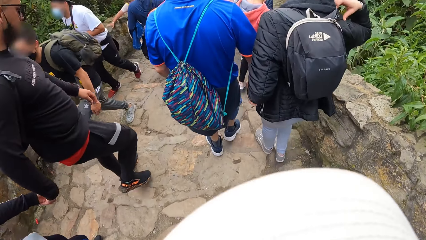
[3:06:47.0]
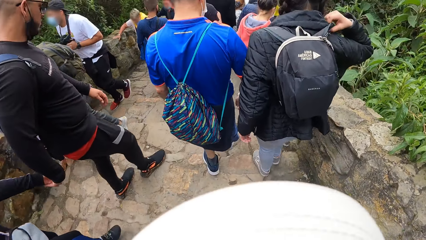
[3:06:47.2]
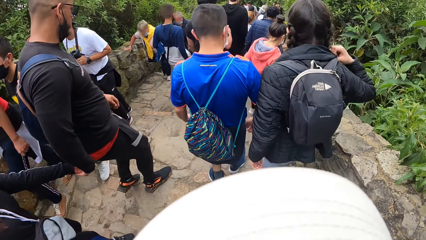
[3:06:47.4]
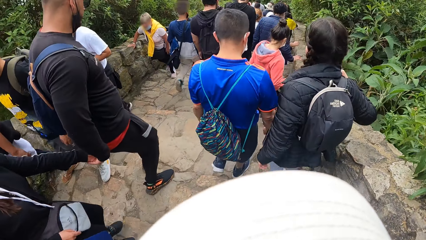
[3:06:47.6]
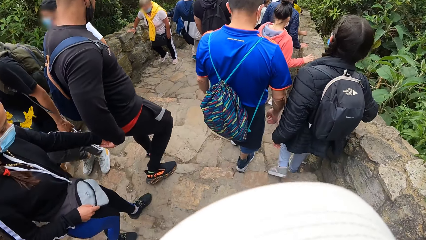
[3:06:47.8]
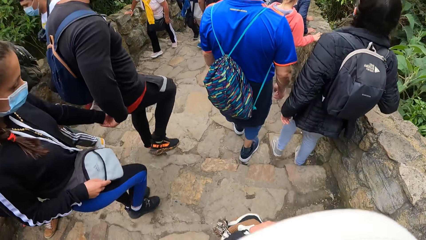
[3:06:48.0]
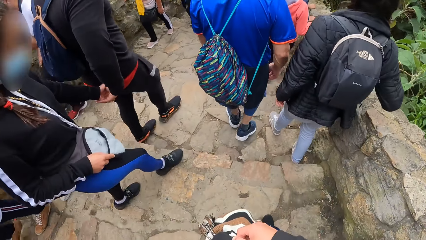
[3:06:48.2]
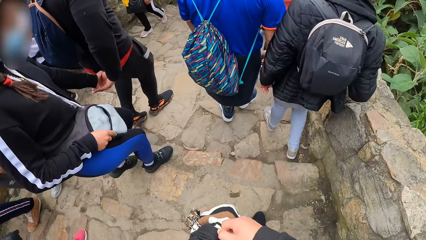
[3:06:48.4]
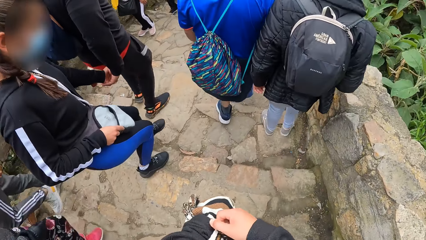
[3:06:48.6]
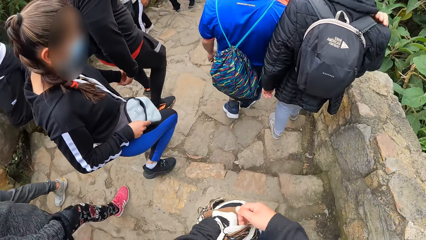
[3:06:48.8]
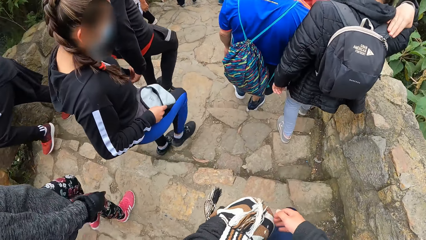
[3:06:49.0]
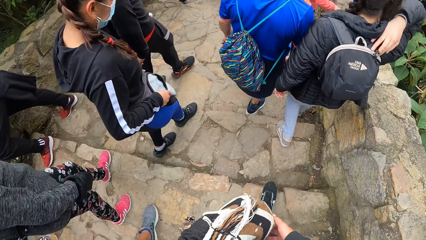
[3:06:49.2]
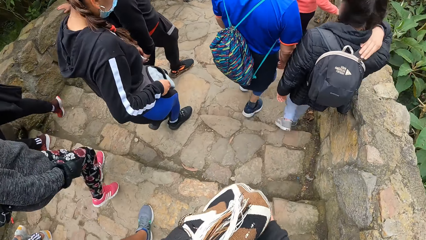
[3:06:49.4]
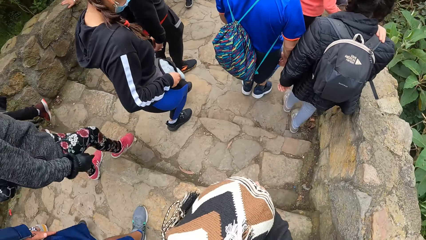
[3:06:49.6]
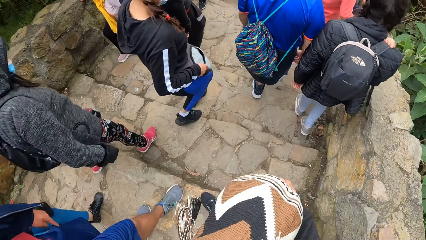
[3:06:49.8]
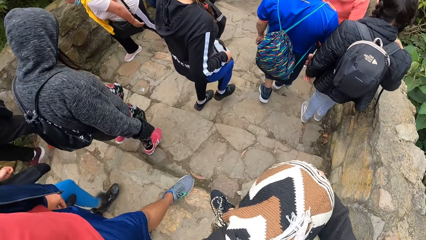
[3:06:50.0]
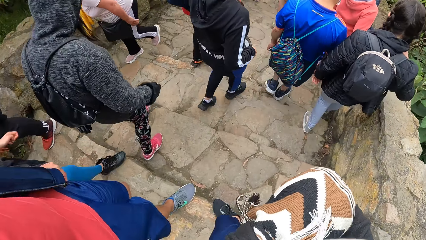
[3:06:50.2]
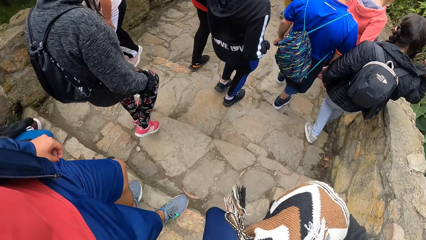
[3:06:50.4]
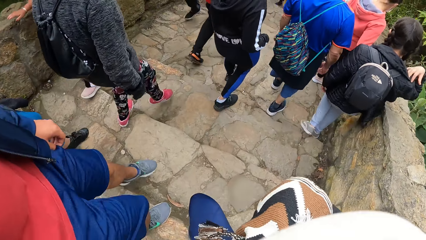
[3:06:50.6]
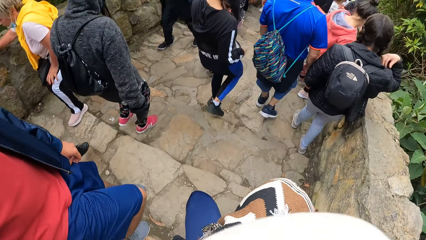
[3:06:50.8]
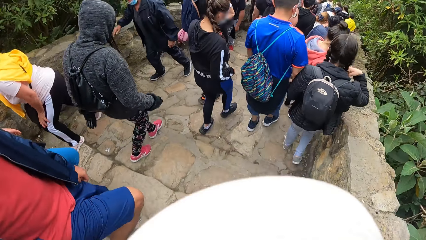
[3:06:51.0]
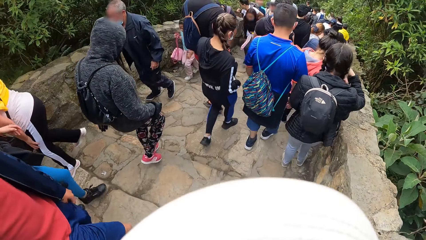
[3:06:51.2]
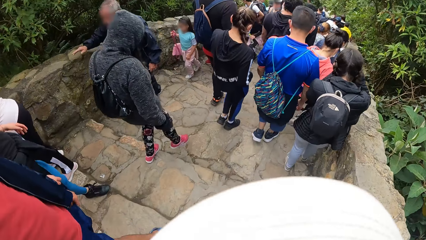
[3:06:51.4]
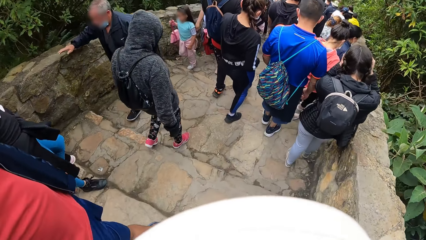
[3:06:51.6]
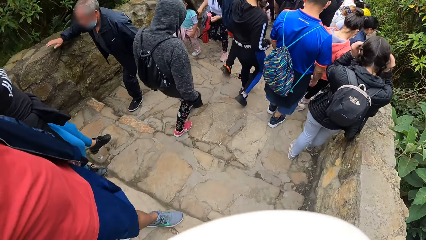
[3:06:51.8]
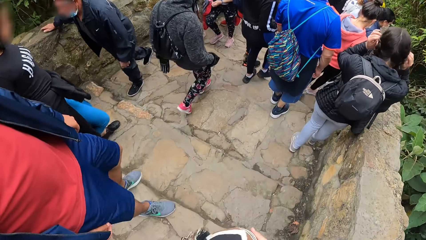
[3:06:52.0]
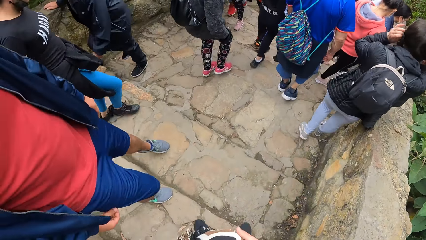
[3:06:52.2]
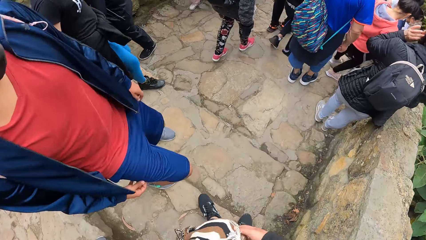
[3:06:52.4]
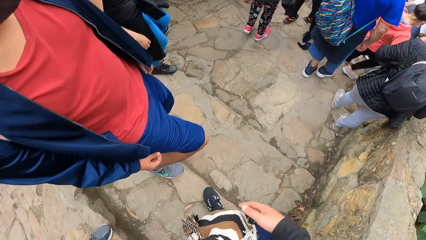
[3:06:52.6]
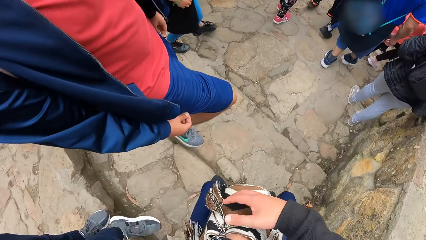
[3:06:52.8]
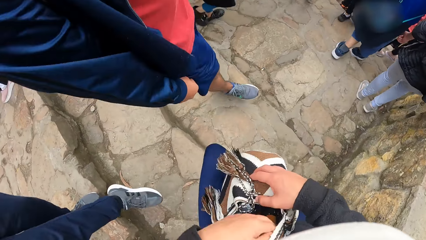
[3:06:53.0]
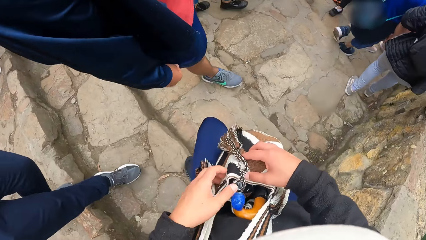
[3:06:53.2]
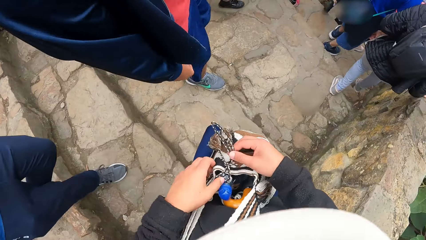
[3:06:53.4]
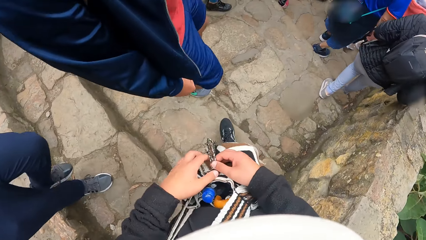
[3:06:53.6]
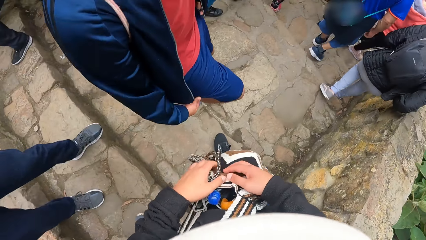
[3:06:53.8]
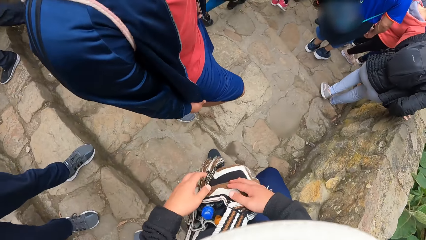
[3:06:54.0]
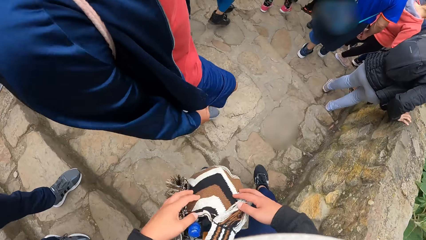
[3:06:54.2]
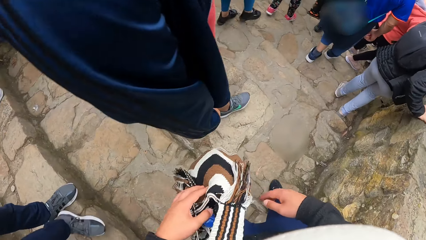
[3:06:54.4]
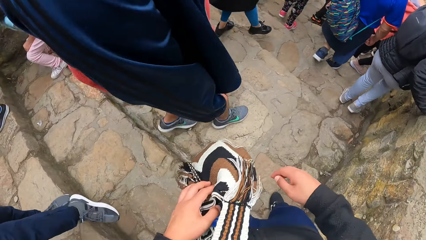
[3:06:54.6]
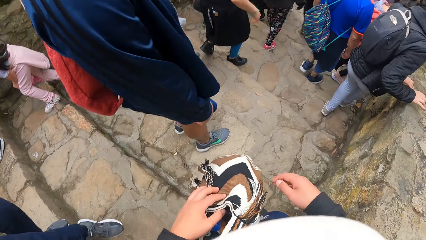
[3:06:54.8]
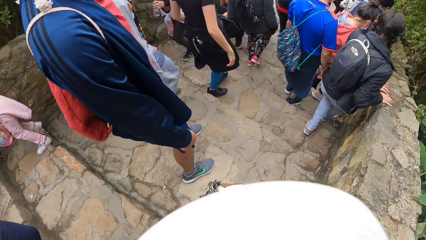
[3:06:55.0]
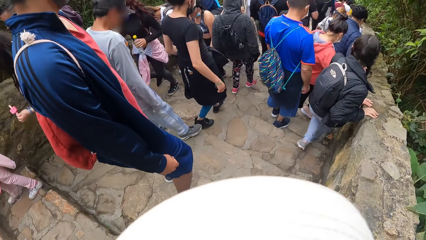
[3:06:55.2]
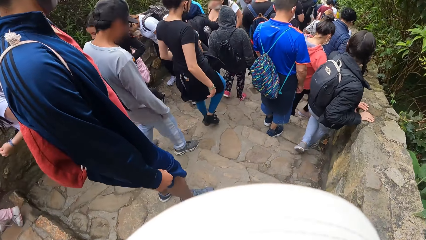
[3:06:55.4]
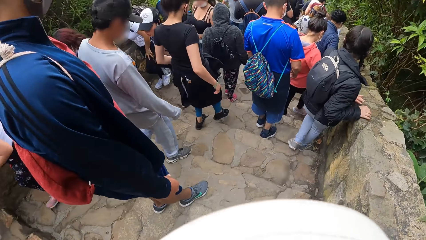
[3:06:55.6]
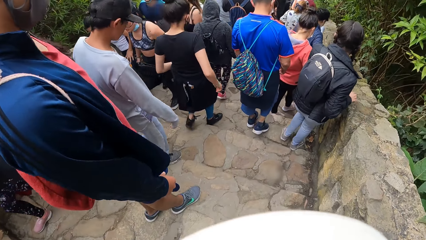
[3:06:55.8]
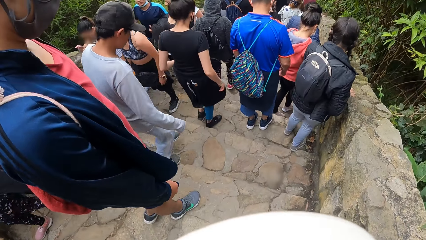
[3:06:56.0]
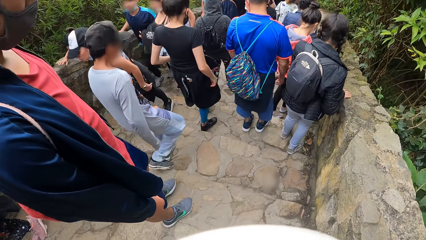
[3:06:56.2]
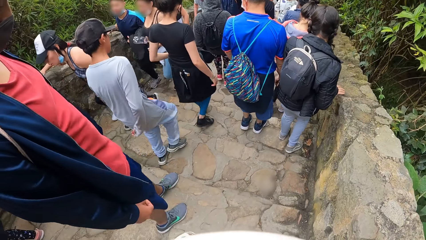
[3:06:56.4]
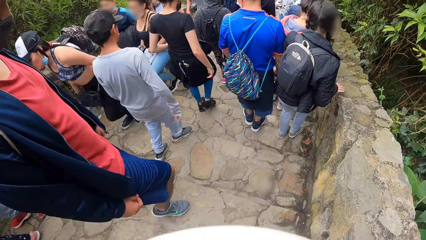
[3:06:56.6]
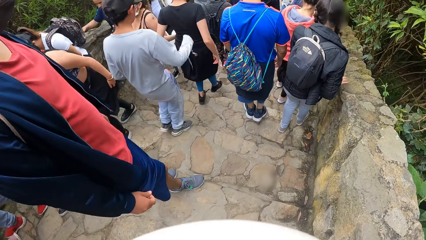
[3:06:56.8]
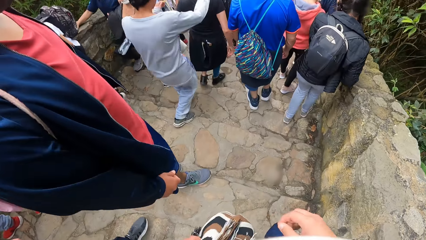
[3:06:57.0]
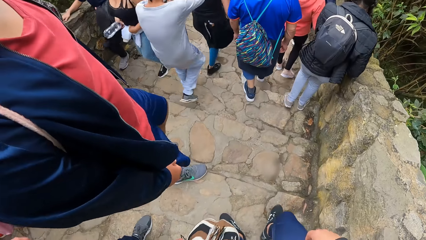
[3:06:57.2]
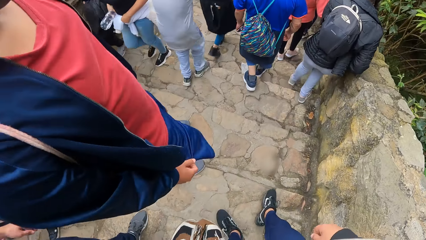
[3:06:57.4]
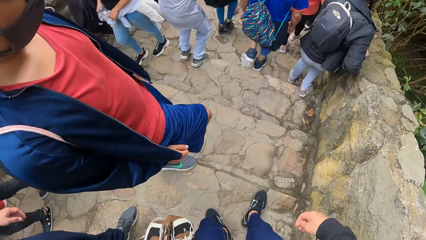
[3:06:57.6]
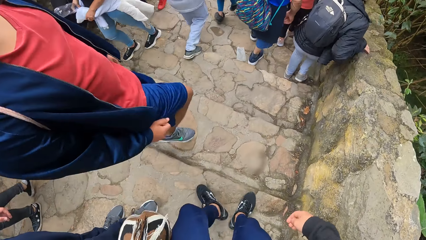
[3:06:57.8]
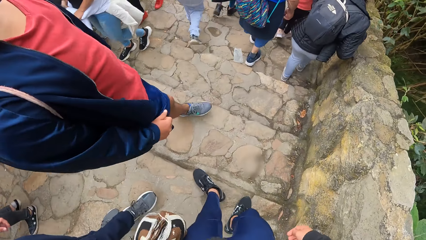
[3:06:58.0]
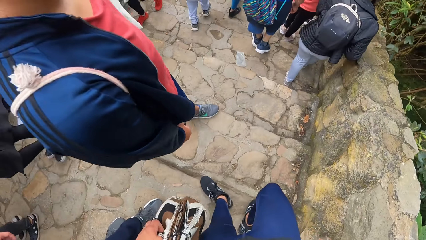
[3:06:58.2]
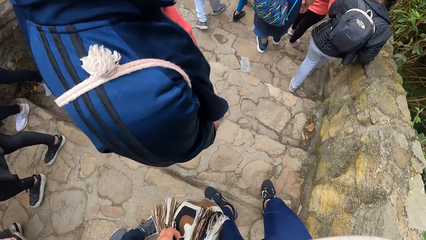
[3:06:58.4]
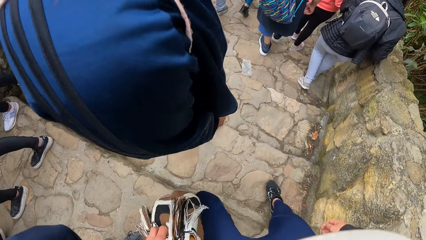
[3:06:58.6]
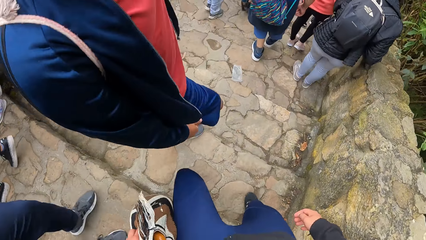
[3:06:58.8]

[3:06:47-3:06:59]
The camera wearer holds the bag with both hands.

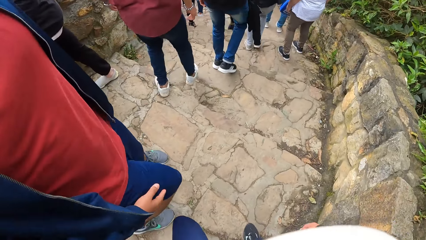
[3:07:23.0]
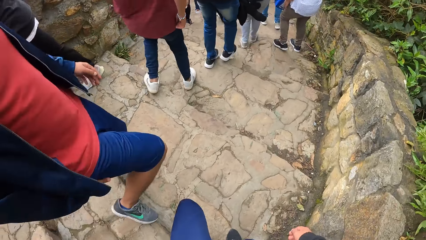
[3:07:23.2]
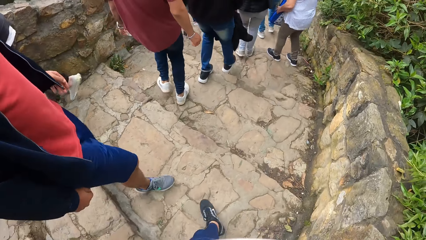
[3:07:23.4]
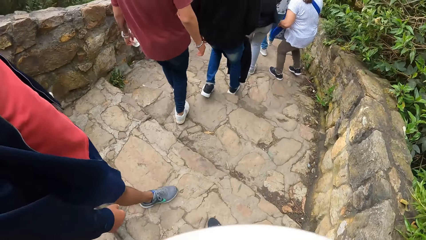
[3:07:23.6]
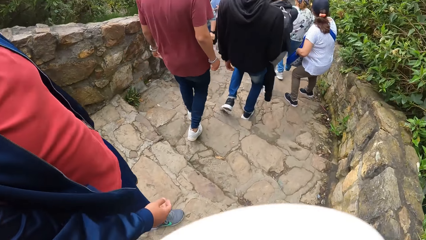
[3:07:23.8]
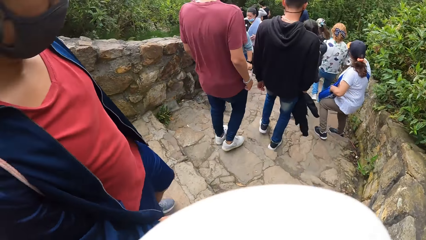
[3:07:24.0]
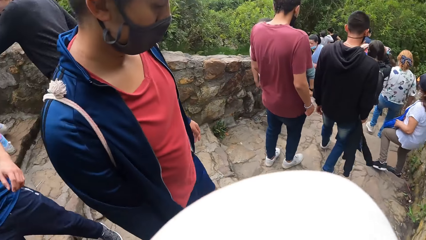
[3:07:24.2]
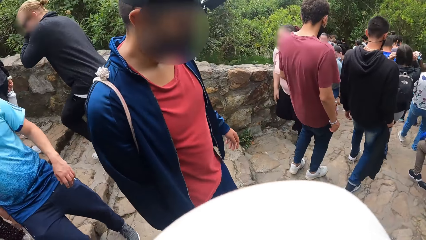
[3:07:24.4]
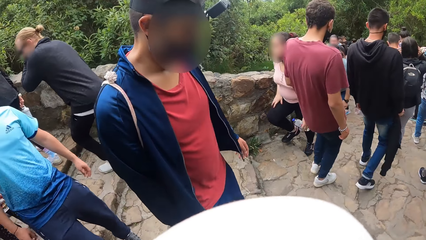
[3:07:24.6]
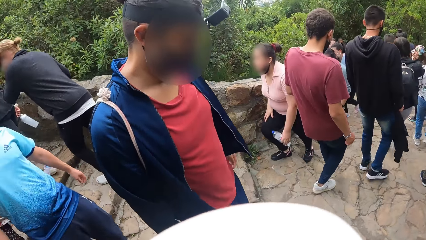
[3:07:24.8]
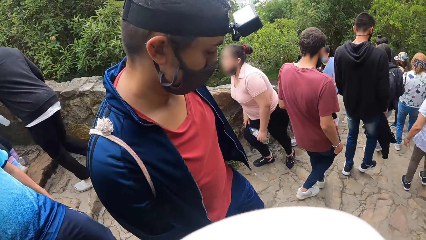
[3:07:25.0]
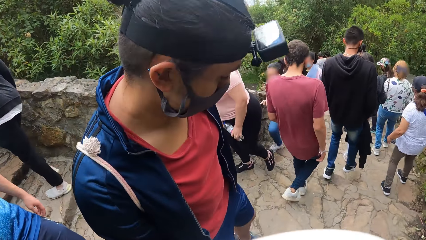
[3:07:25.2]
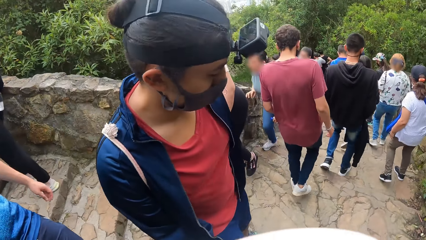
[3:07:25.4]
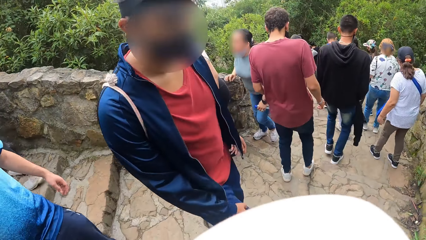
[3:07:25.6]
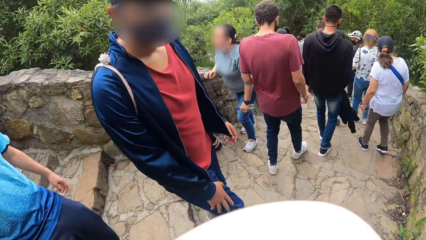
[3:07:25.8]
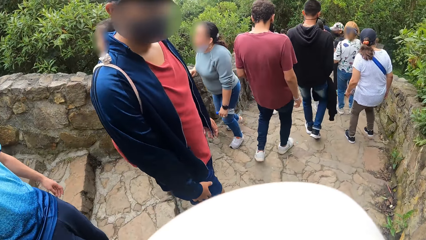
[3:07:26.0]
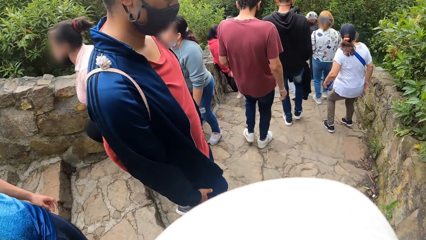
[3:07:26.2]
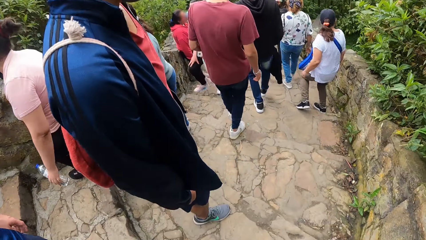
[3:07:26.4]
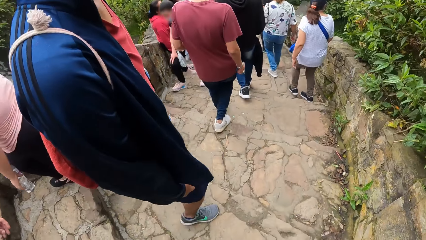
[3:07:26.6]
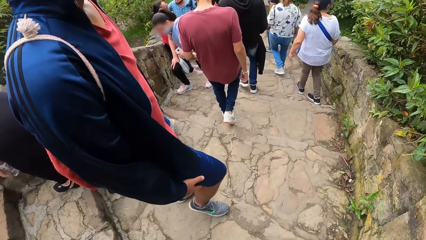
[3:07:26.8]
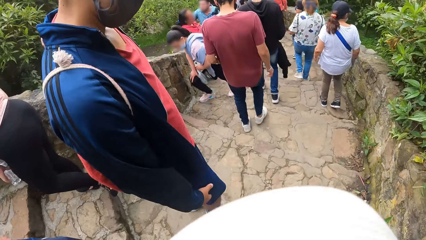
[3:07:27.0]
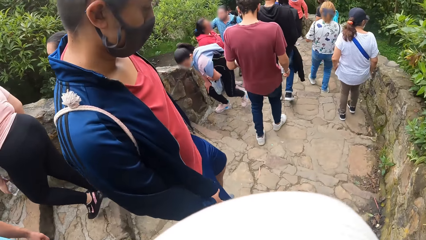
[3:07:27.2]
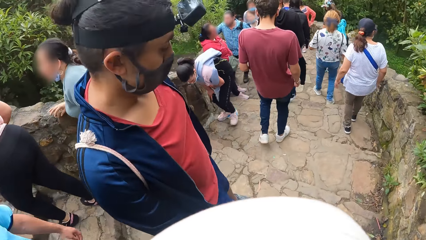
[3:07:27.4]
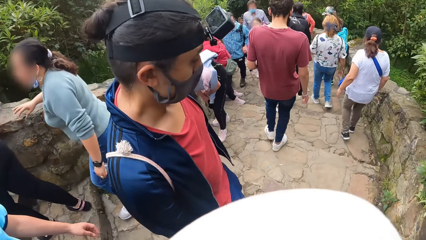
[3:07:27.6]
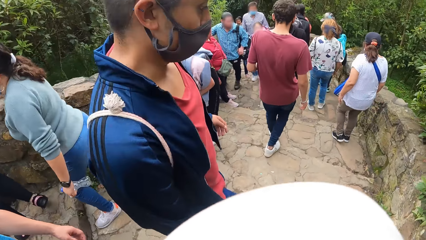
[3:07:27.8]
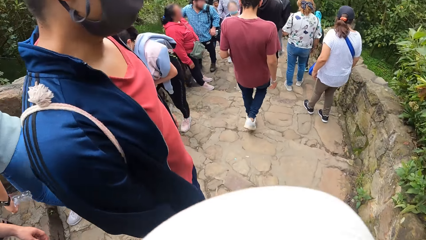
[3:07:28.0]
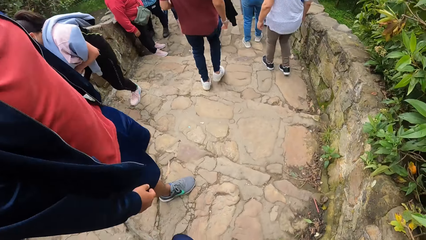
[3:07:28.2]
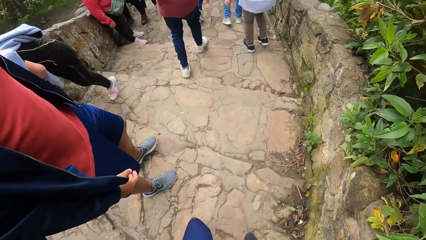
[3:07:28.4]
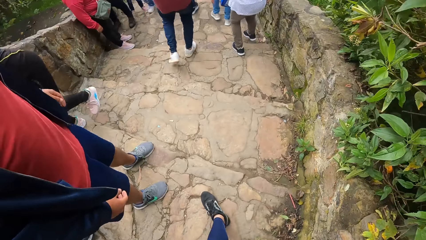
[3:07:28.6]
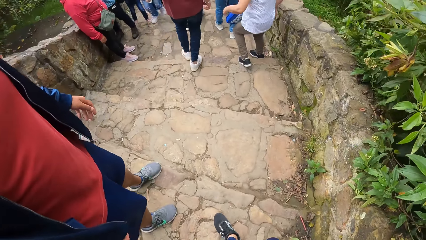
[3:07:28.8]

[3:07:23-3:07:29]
The camera wearer looks at the man.
